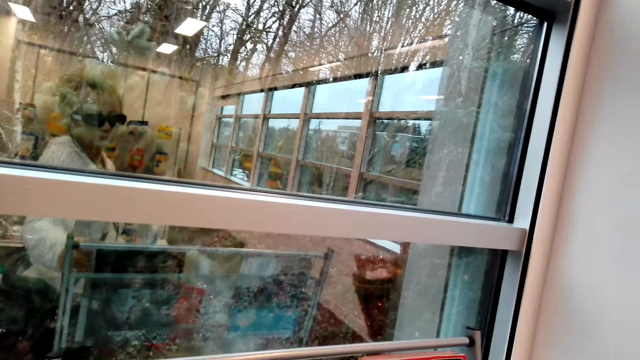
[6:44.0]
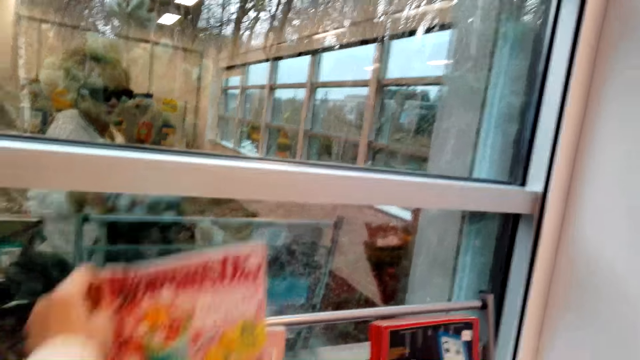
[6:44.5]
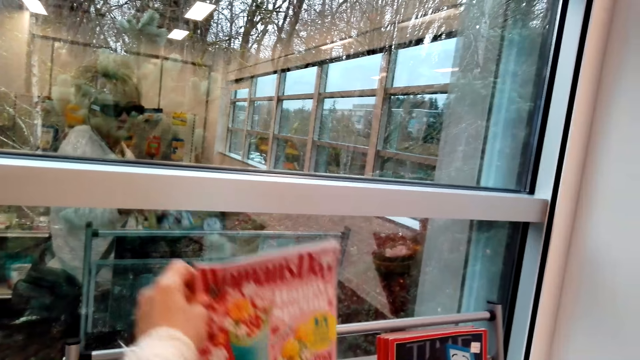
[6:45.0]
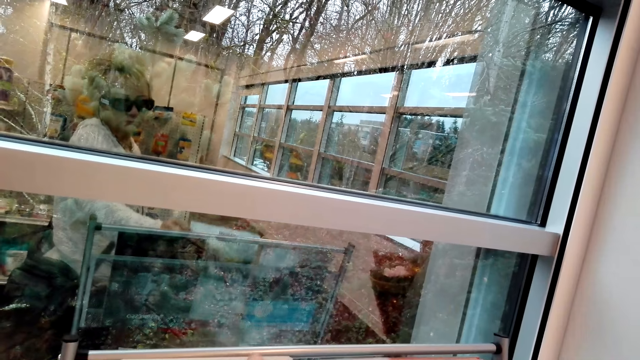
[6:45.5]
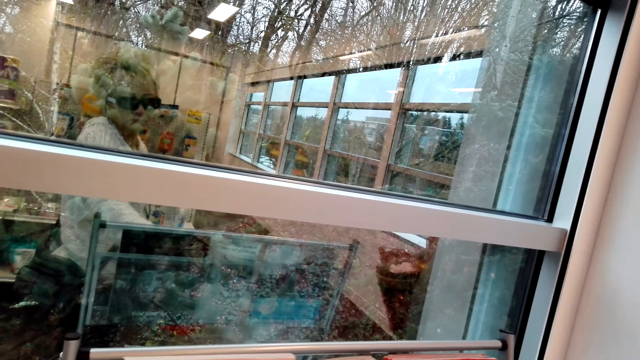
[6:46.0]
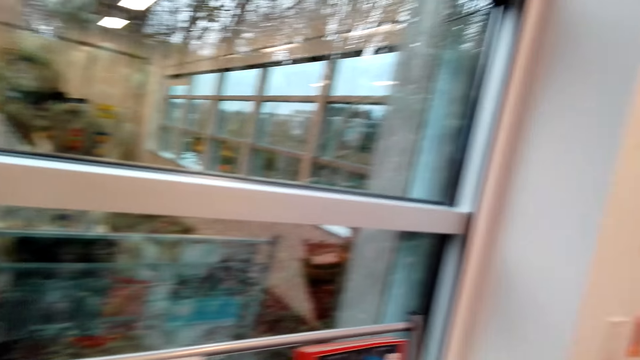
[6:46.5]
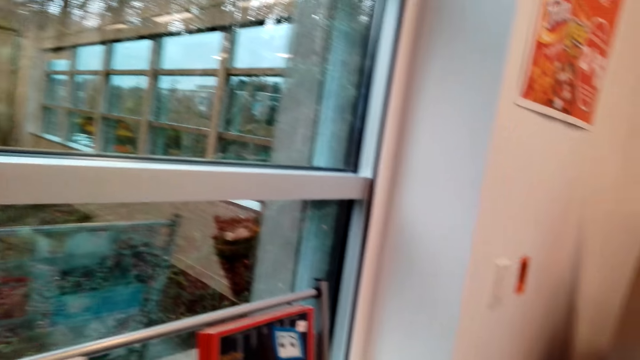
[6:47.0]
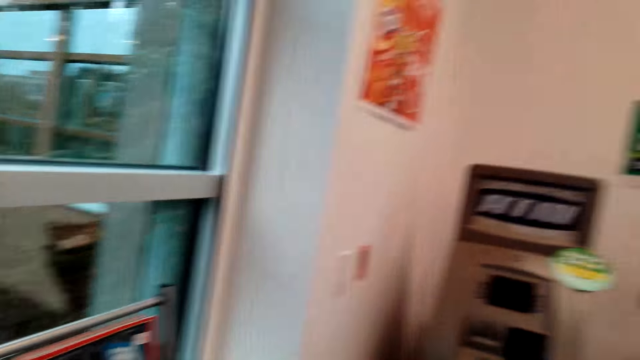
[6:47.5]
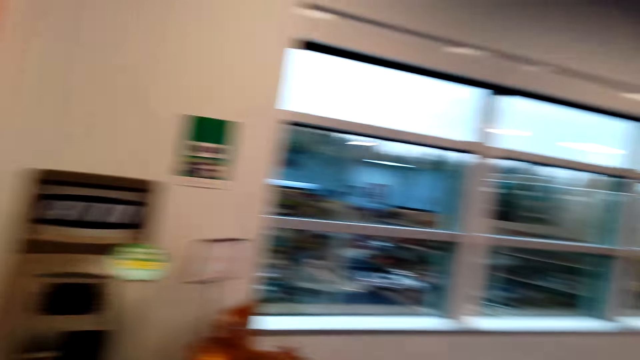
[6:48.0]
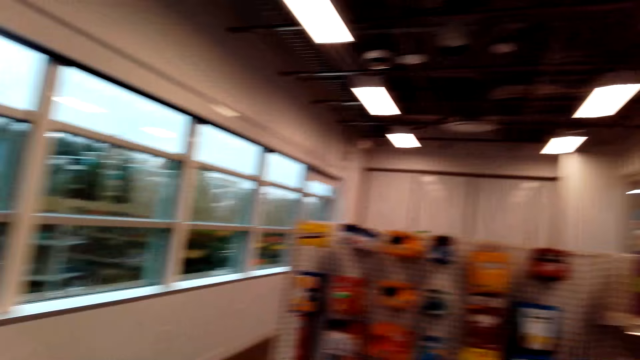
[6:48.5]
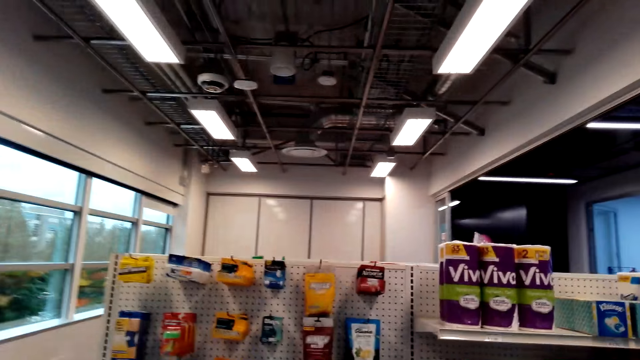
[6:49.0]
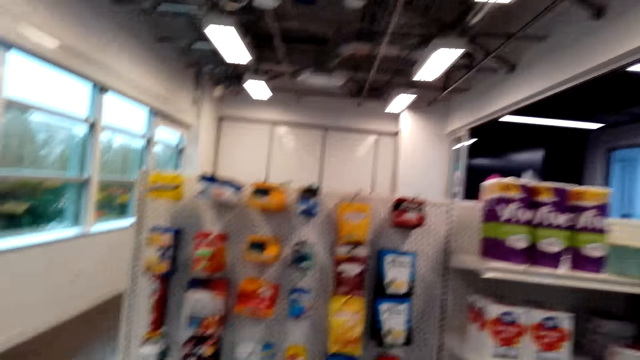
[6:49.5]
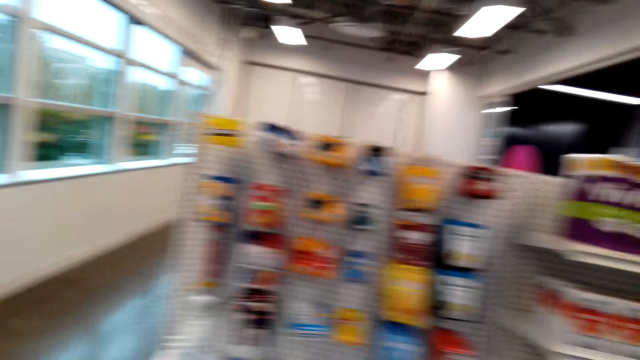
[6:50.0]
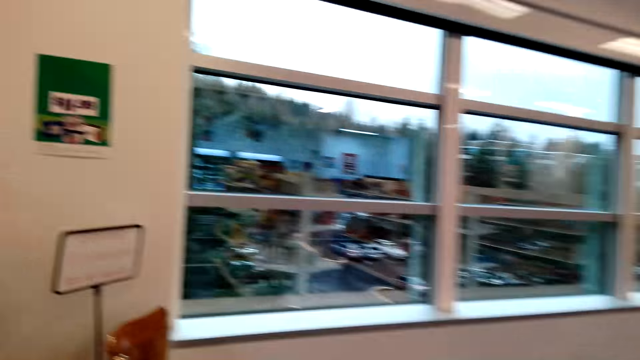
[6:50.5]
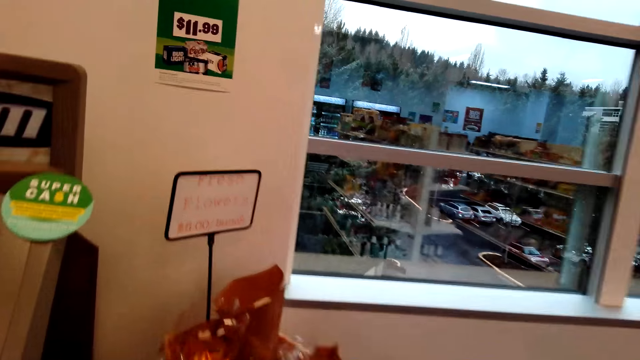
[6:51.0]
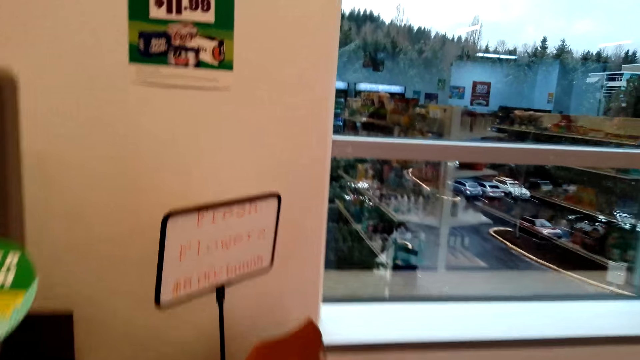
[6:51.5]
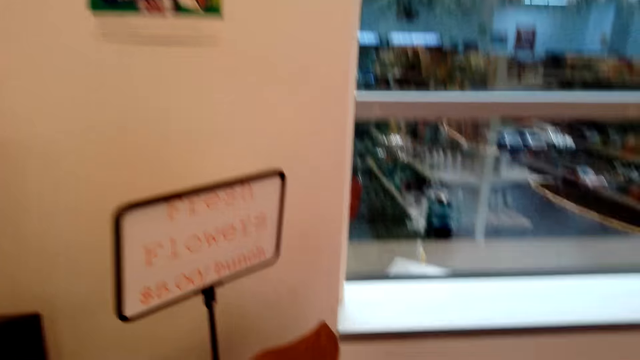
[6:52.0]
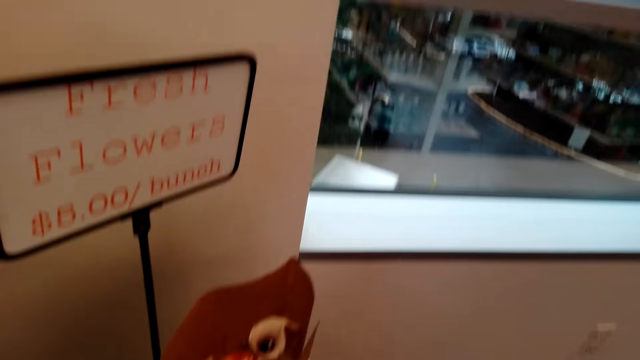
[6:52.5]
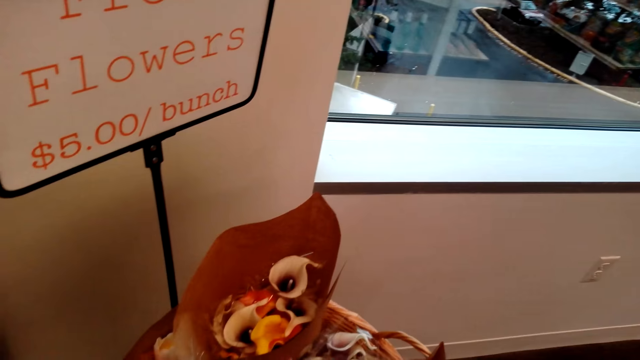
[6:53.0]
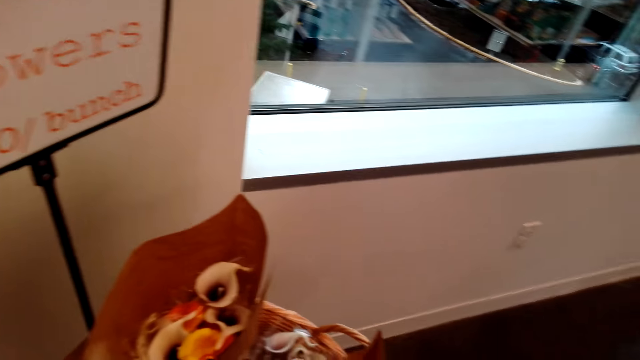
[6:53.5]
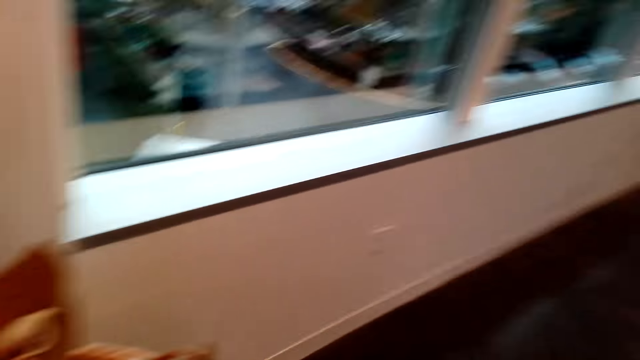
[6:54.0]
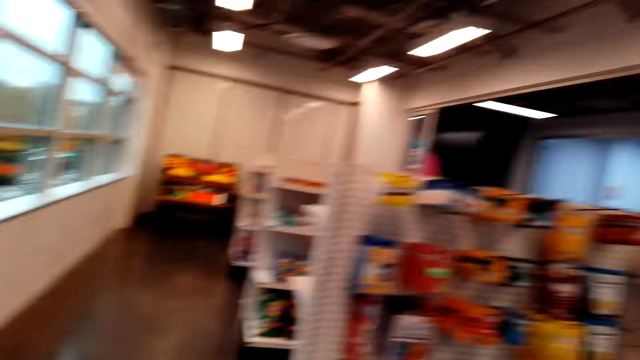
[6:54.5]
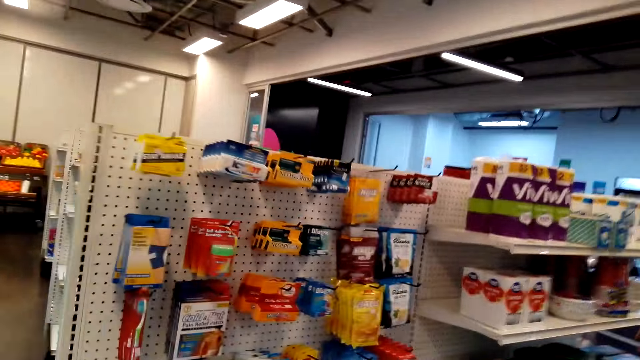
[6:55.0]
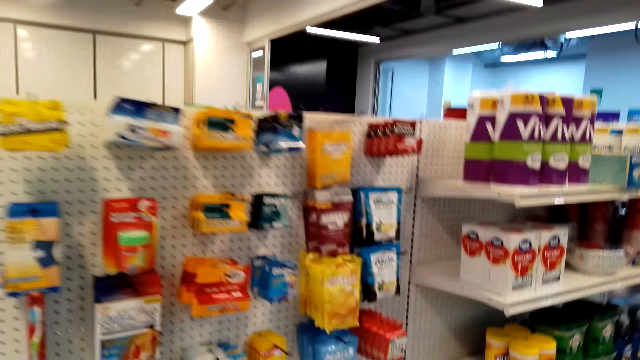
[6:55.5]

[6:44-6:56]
The camera wearer picks up a book from the shelf. They walk around in the supermarket.

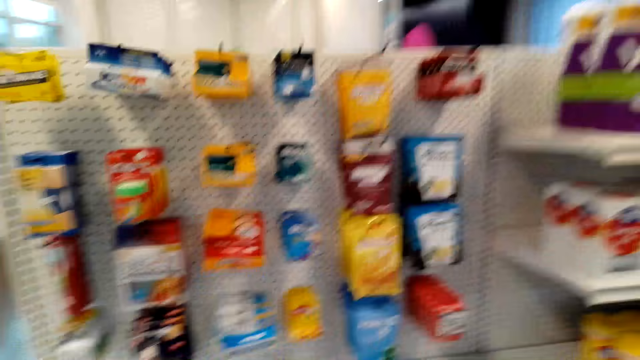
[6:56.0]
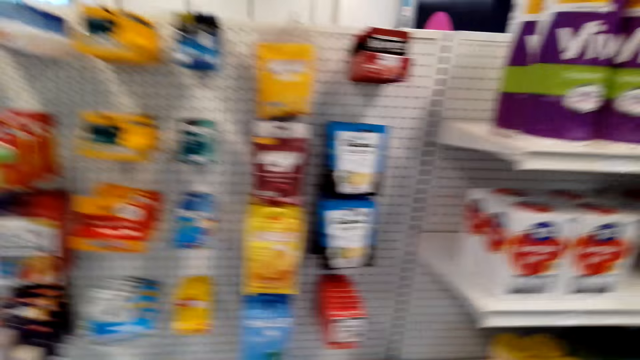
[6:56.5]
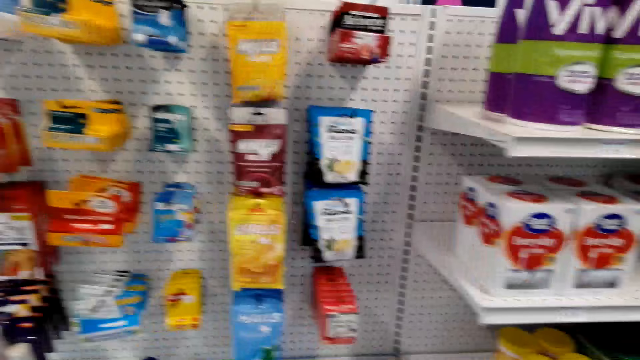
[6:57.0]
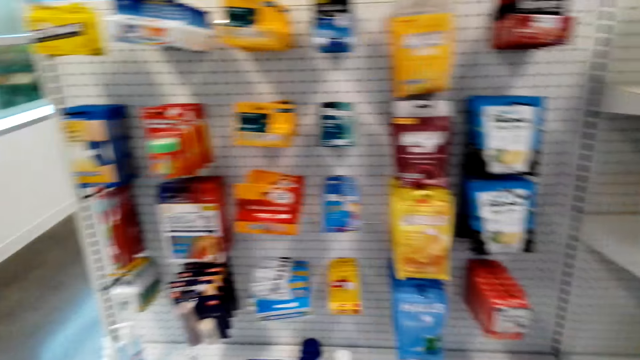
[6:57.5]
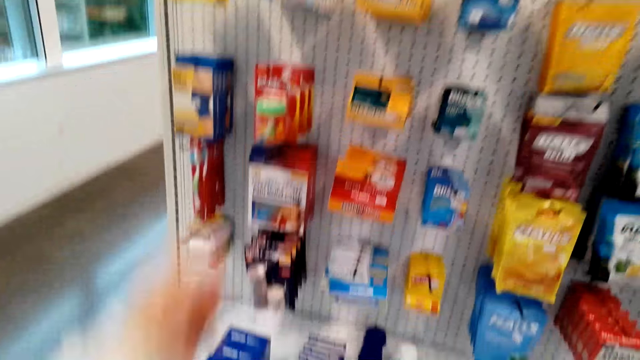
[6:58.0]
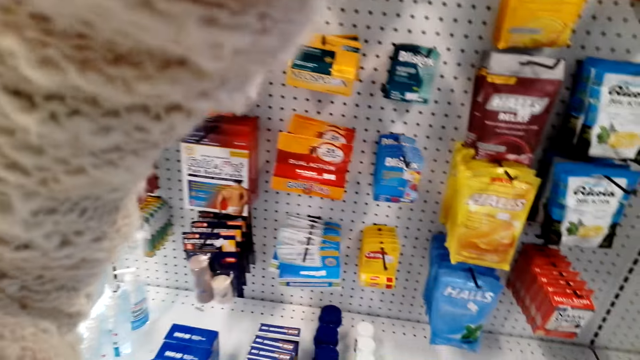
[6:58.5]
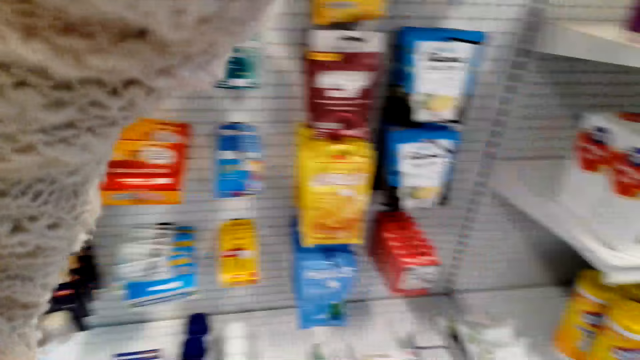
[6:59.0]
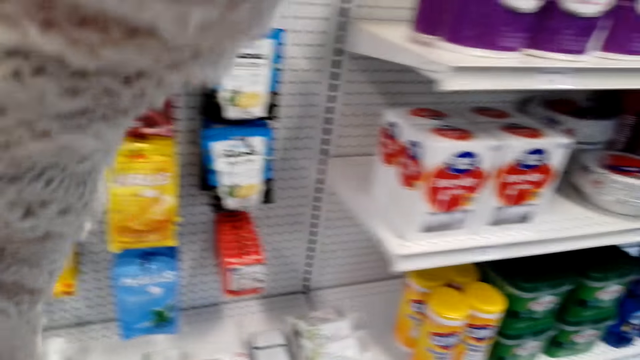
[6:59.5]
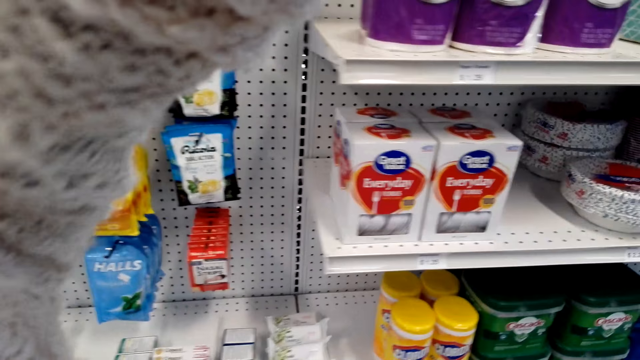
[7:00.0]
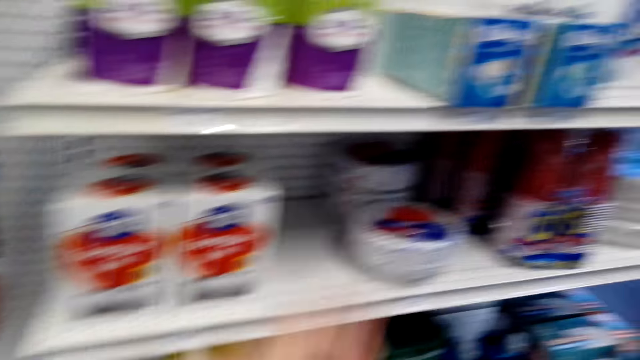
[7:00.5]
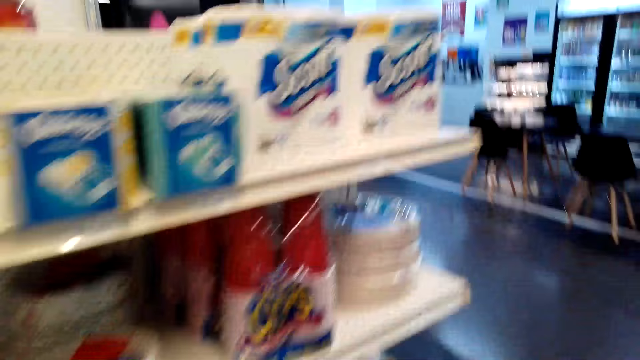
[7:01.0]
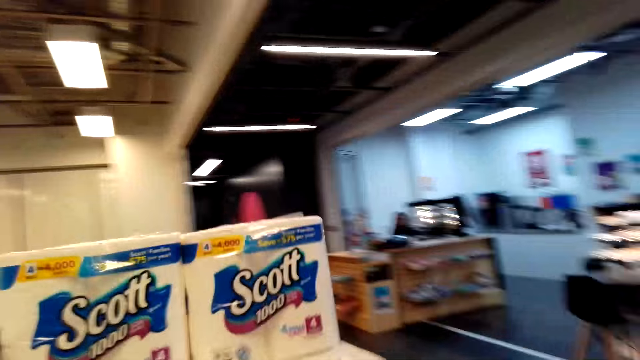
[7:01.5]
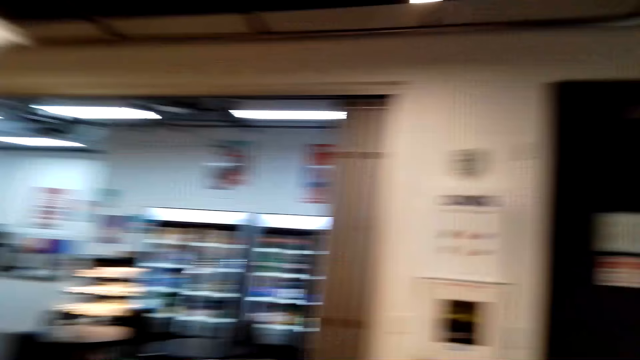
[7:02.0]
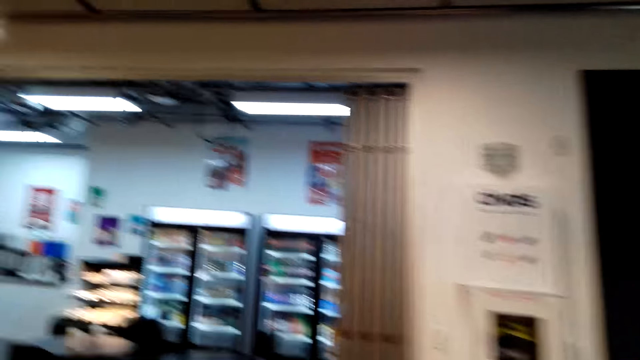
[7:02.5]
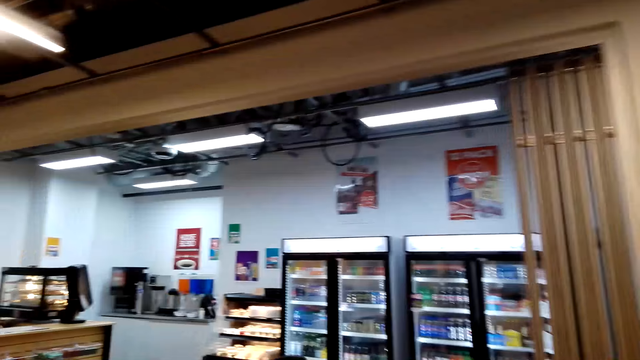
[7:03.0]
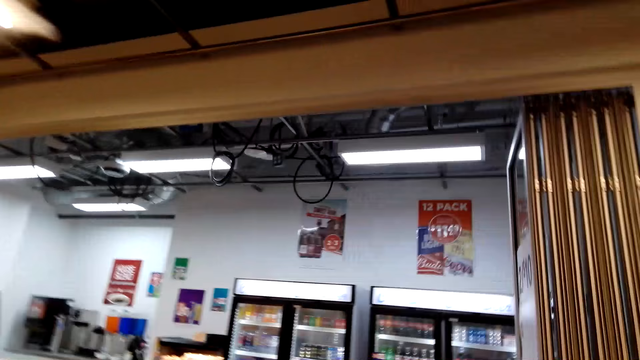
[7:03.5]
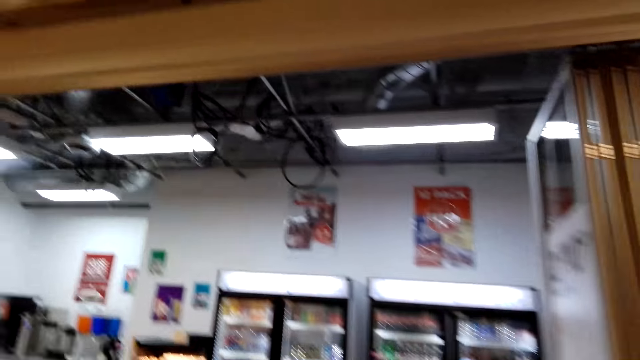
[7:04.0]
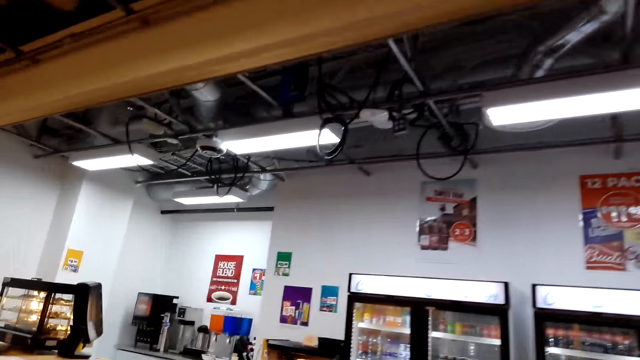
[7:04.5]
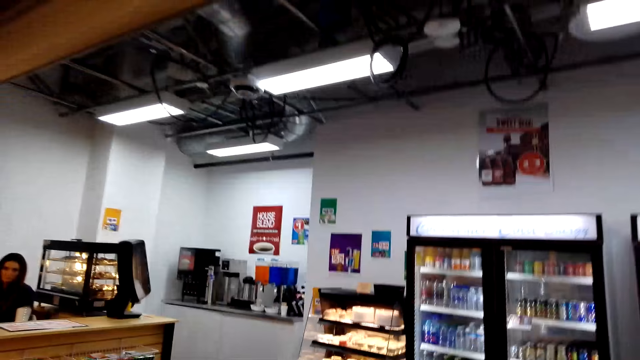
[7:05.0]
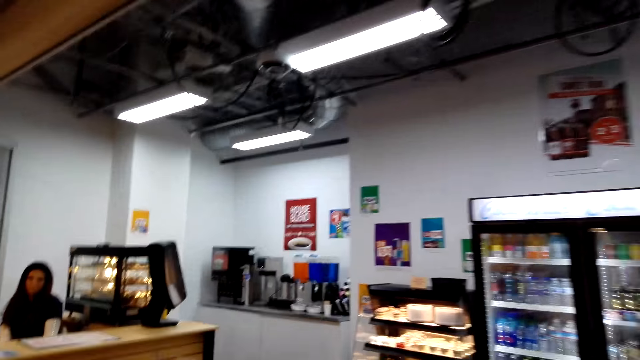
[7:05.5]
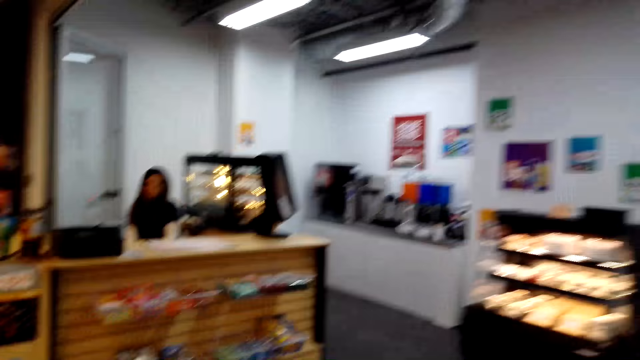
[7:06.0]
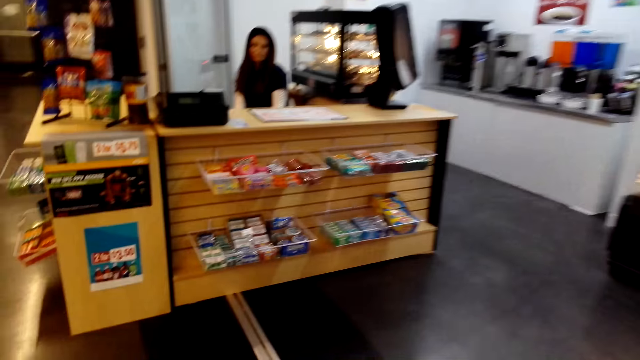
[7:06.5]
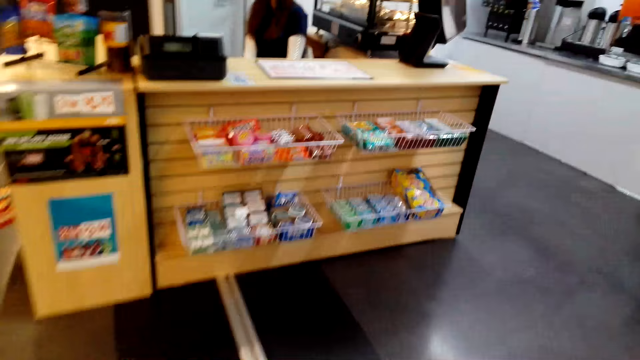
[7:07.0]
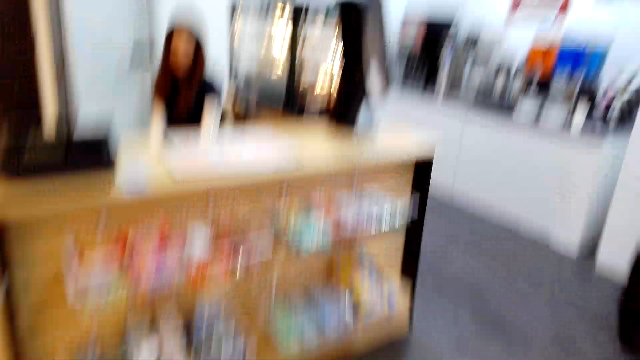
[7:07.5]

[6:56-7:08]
The camera wearer adjusts her camera. They walk towards the counter.
